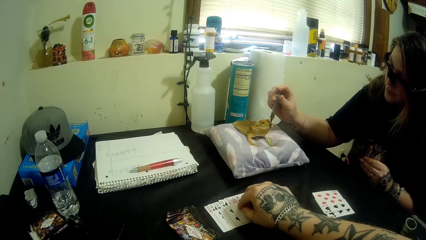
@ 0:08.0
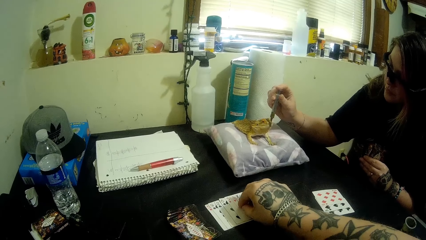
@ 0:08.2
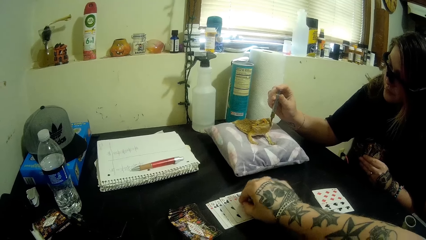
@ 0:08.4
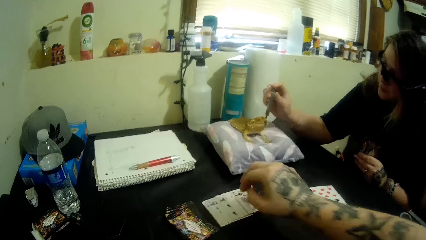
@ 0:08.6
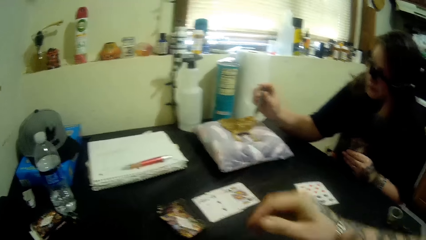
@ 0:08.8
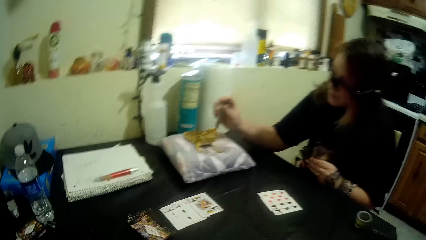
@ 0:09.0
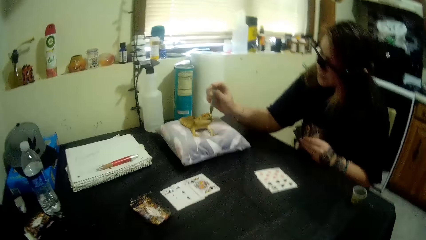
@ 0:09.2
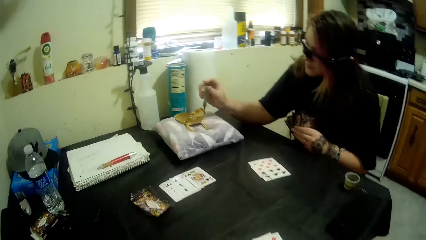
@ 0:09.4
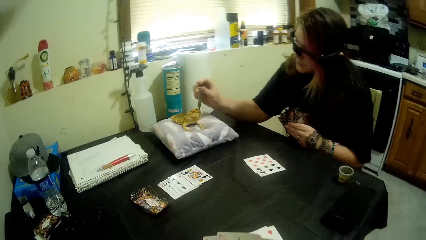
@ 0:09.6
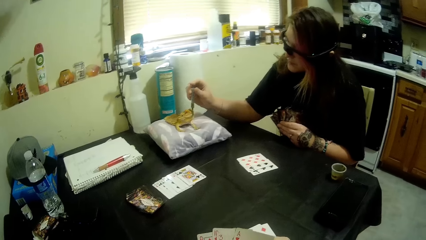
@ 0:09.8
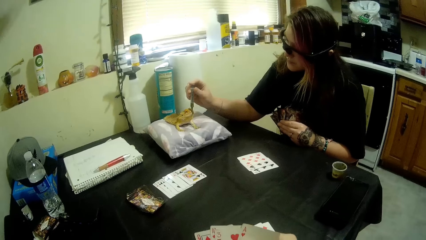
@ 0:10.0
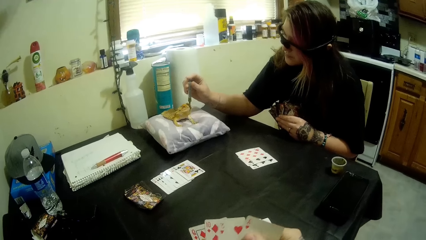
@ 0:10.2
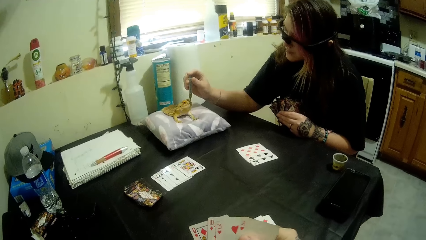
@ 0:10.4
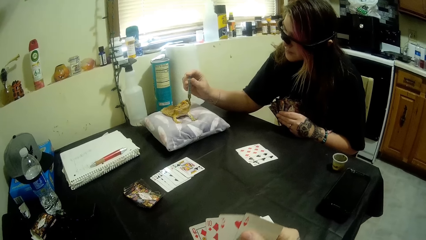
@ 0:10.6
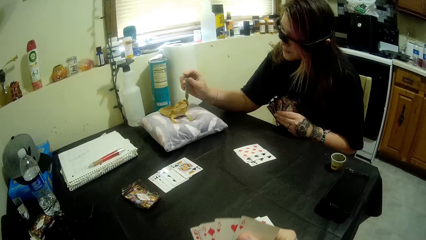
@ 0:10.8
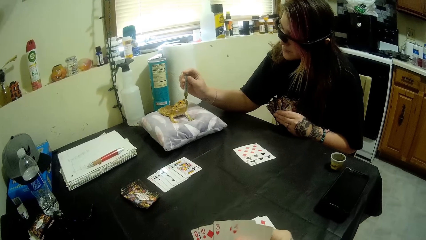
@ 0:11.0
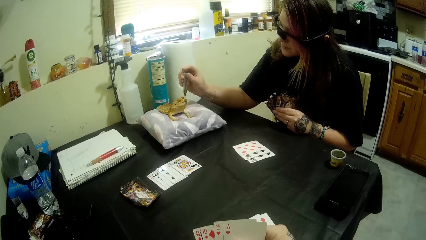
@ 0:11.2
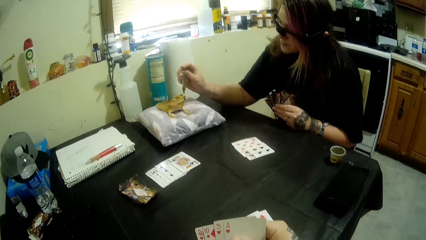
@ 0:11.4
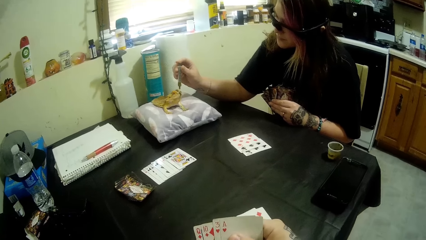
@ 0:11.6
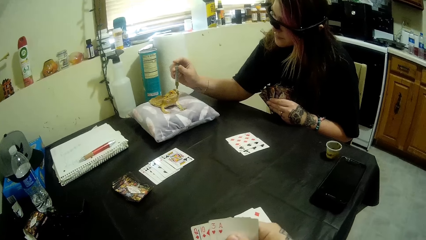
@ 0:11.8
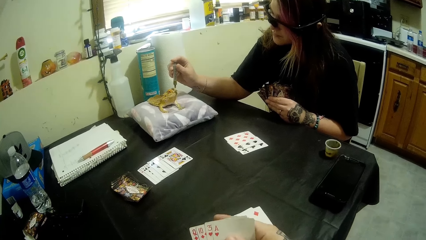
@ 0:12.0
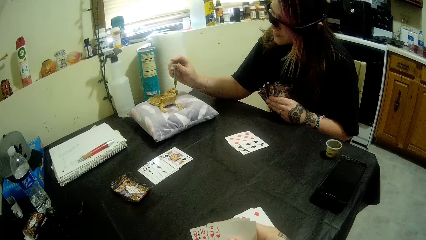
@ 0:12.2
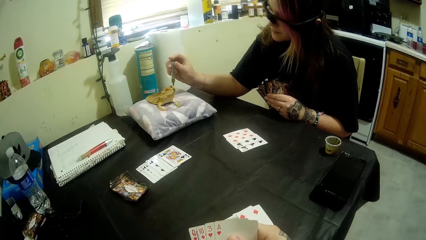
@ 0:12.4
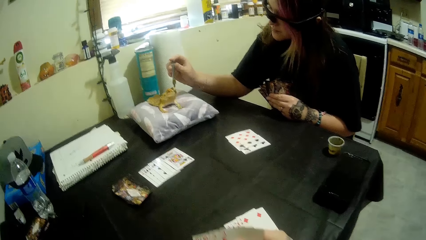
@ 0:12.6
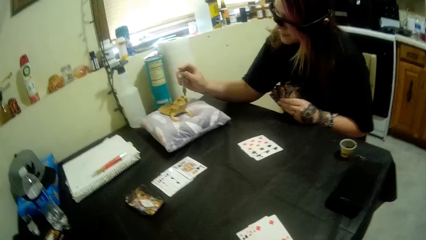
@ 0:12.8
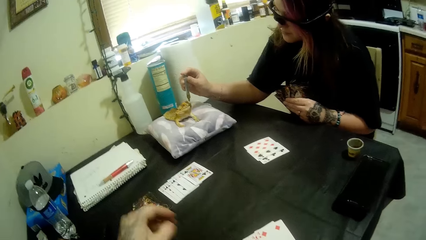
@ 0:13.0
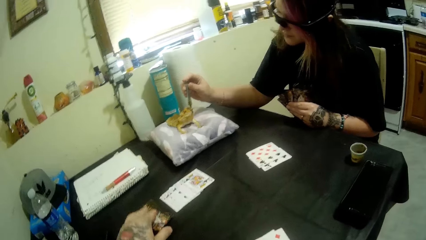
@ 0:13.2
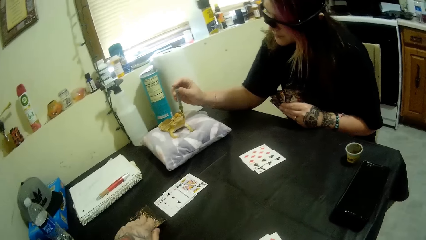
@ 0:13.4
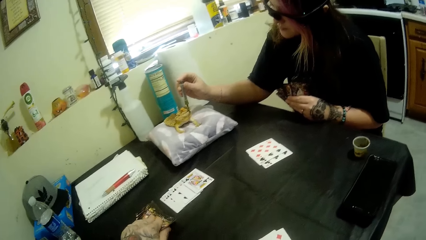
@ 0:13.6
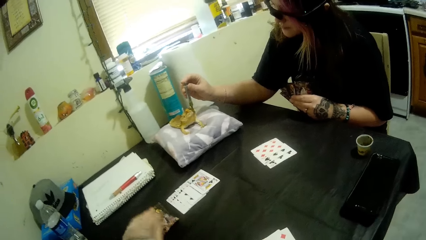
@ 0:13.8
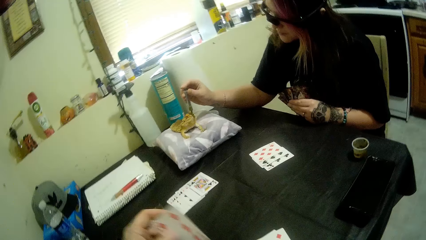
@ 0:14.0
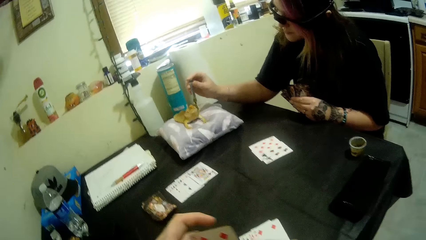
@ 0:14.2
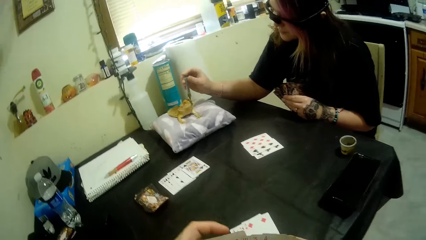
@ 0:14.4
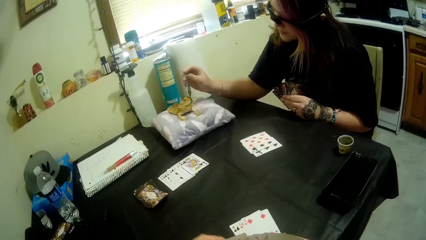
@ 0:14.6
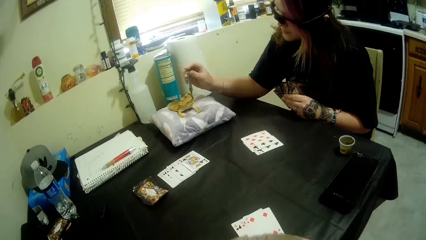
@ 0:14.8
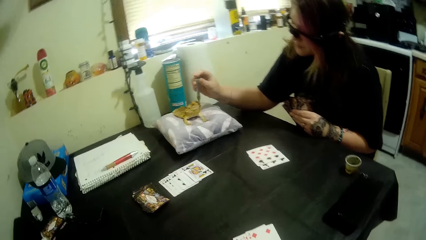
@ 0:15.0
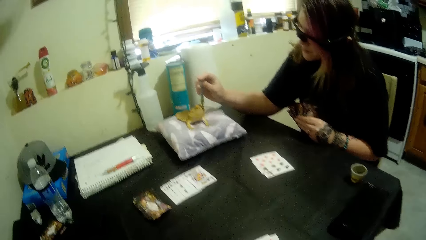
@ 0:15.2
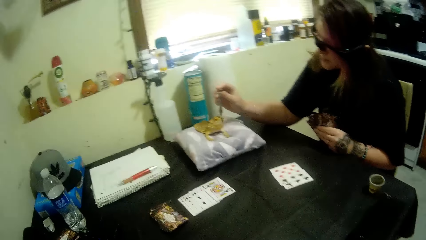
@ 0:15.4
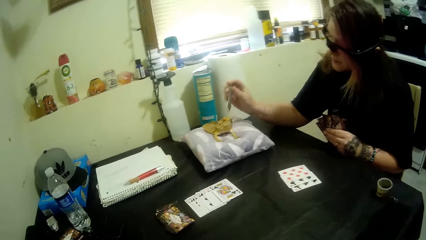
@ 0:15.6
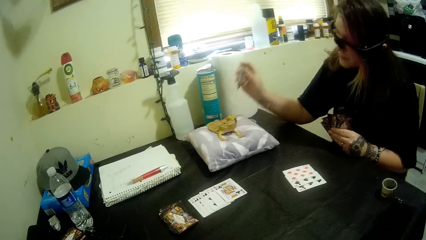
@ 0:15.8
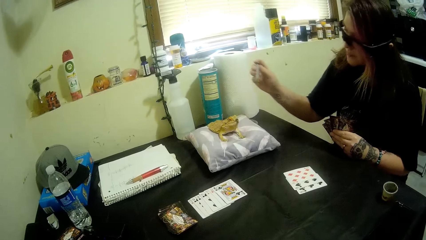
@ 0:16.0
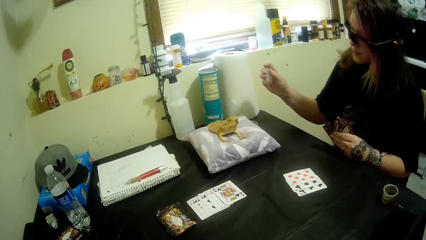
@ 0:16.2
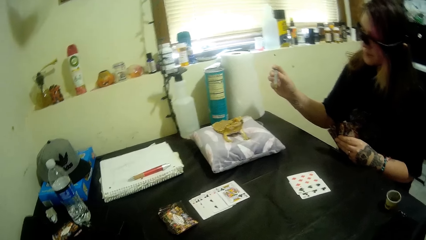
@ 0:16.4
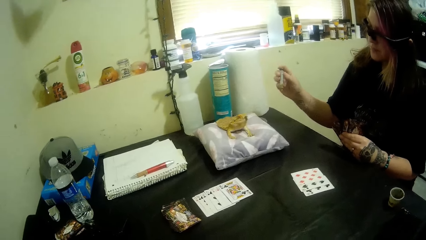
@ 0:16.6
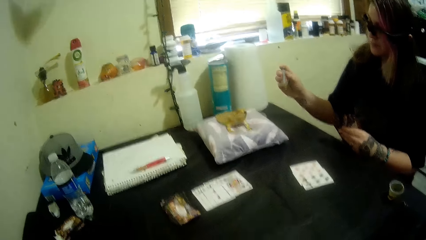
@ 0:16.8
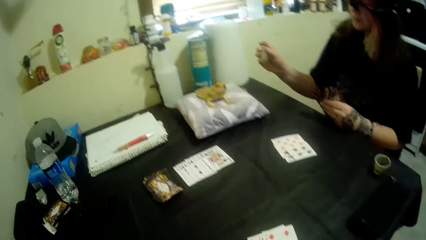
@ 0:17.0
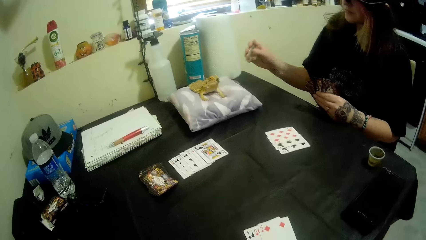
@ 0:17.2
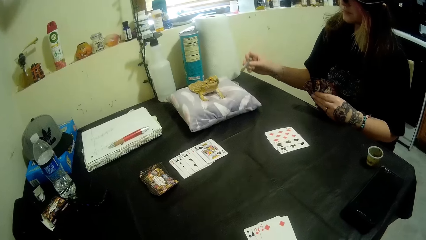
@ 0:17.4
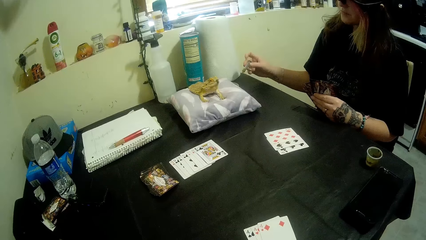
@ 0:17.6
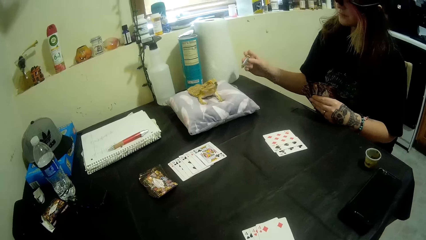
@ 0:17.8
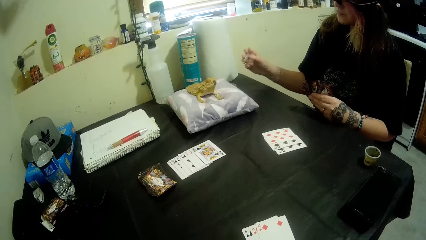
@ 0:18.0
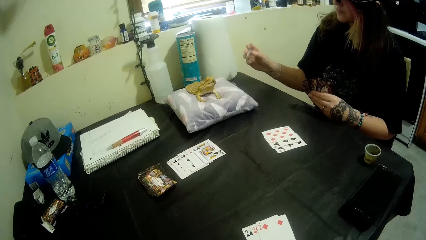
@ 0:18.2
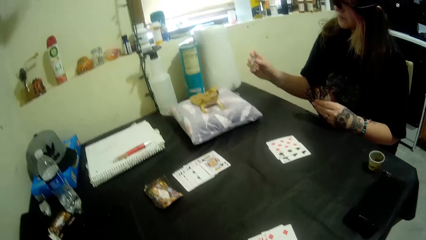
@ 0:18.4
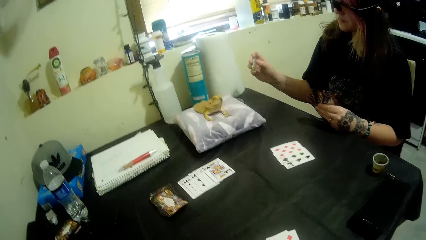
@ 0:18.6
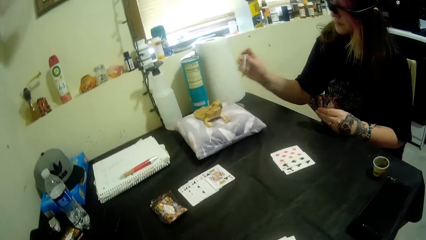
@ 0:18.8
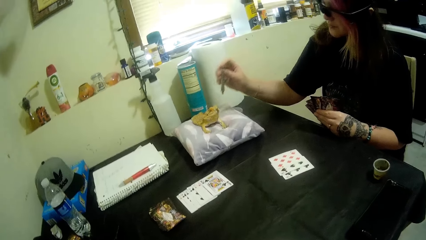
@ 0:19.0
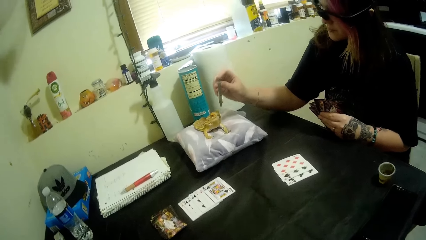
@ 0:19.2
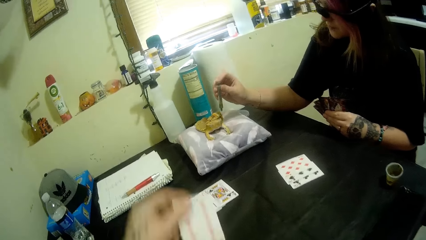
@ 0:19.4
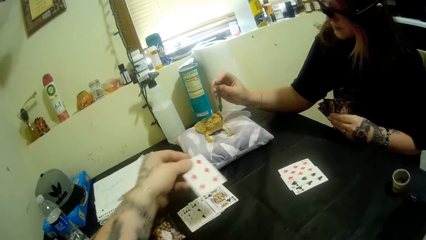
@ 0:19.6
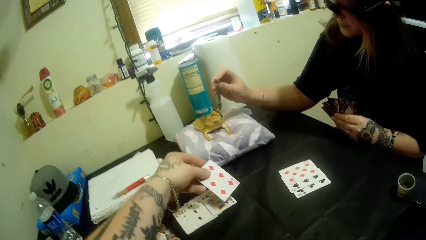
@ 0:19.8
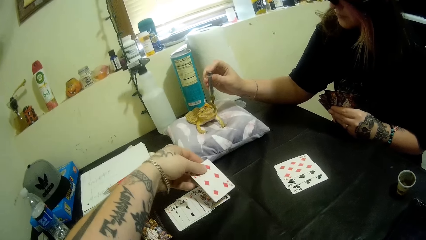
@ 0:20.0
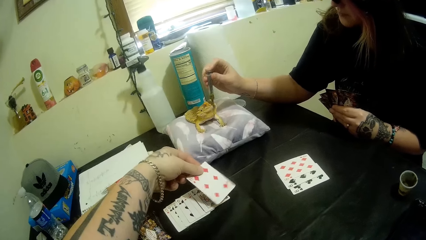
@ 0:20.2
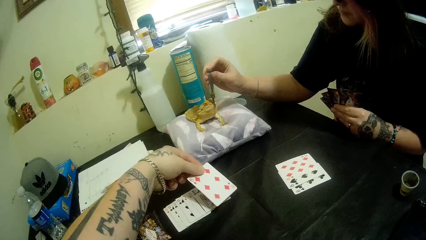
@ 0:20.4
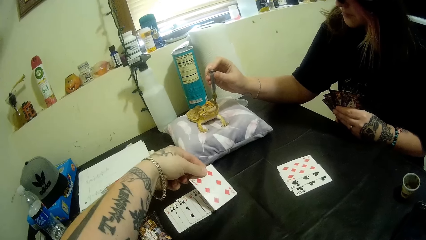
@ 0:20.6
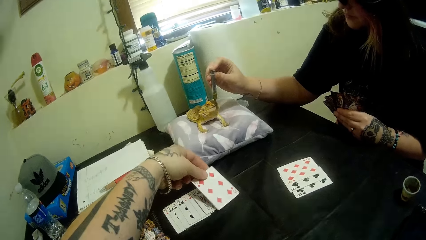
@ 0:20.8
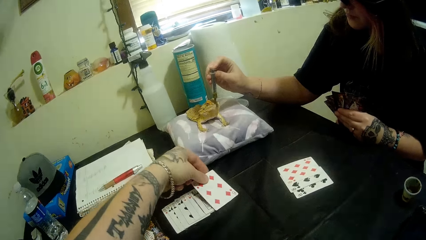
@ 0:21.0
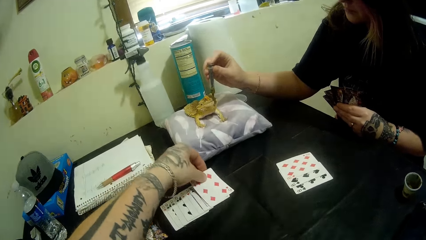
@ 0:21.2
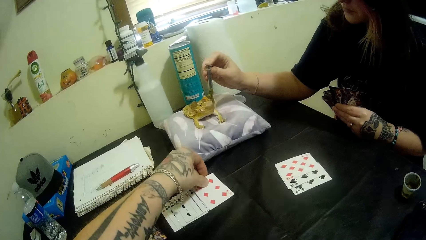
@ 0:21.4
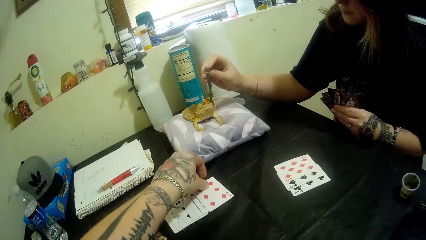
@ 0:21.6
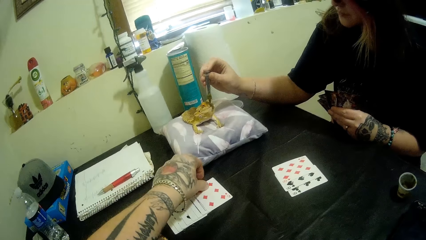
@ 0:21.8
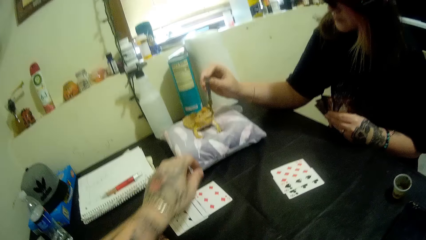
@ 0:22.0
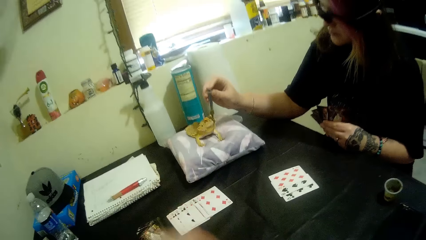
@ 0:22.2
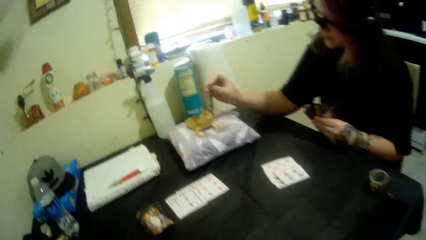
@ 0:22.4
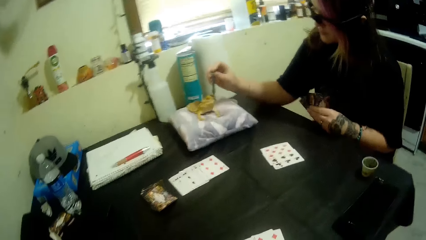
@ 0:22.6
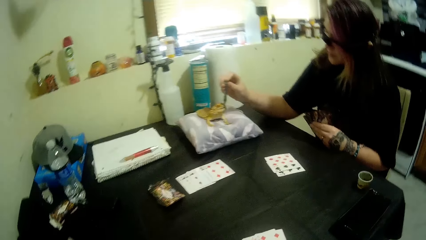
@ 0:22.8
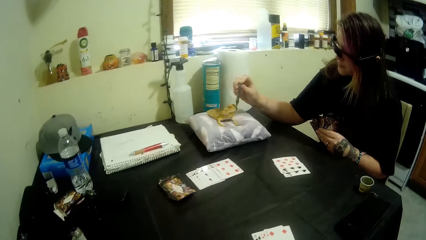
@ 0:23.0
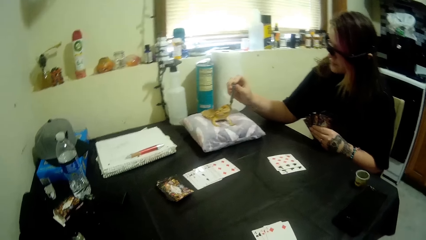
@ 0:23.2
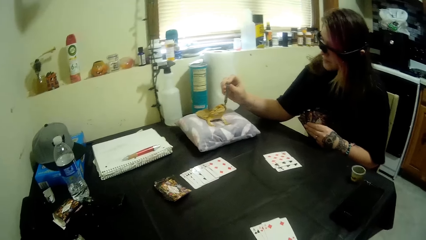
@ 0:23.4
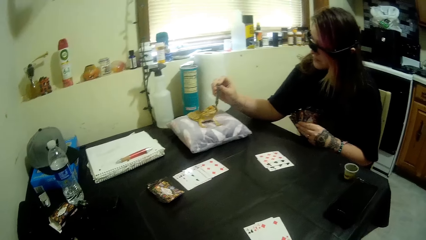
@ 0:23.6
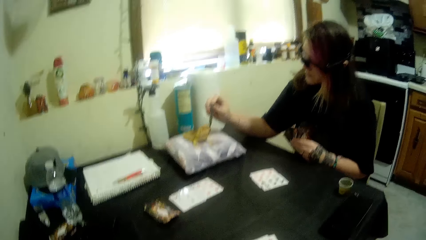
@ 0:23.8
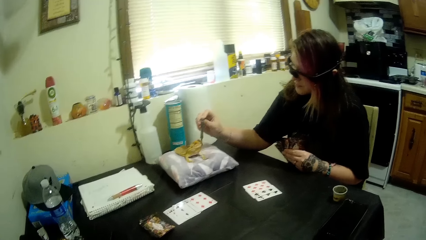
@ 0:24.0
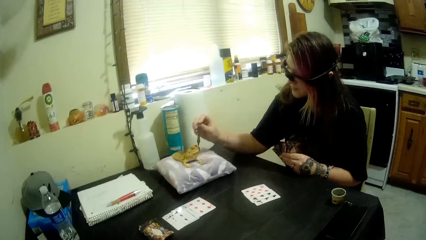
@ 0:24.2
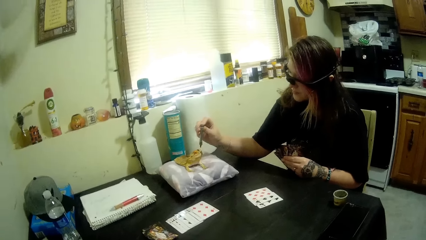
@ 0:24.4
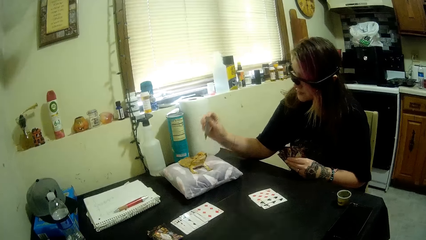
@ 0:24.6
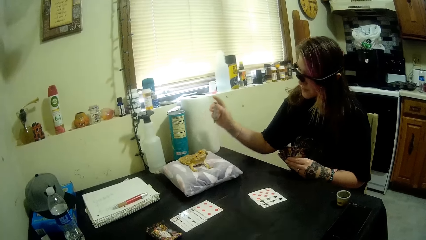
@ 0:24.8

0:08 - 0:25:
The camera wearer looks around the room. He spreads the cards in his hands and picks up a card from the table. A woman holds a dropper or syringe. The woman feeds the bearded dragon from the syringe. The camera wearer drops a card on the table with his left hand.
